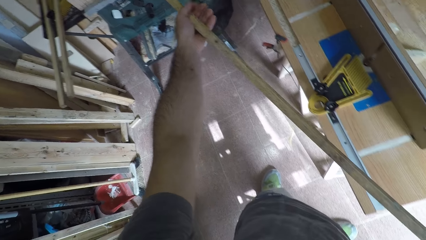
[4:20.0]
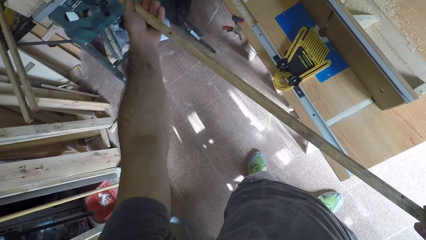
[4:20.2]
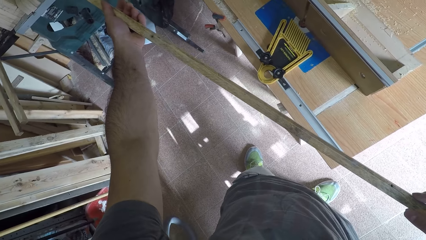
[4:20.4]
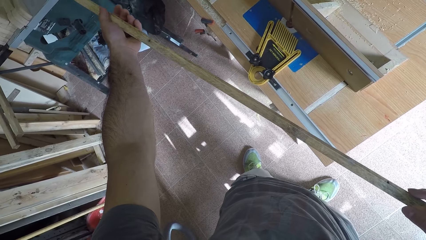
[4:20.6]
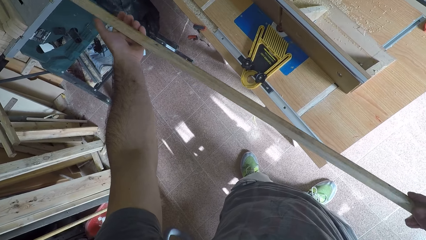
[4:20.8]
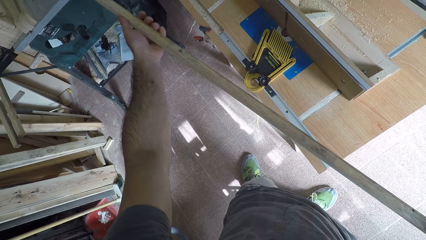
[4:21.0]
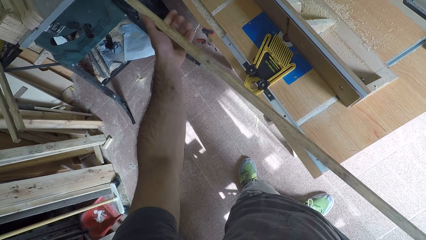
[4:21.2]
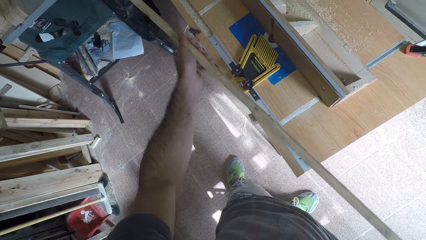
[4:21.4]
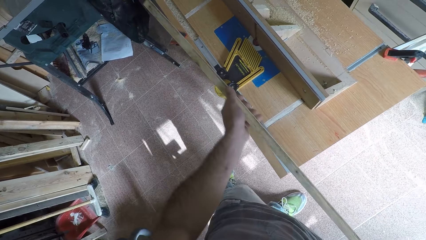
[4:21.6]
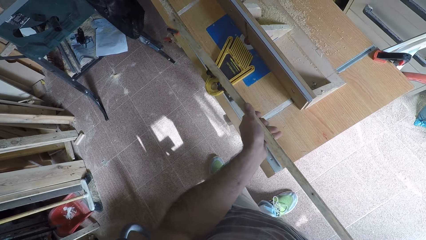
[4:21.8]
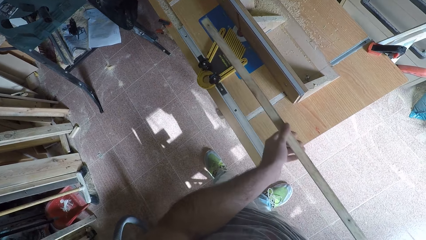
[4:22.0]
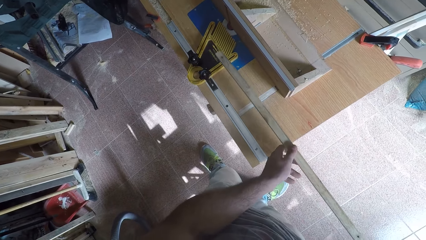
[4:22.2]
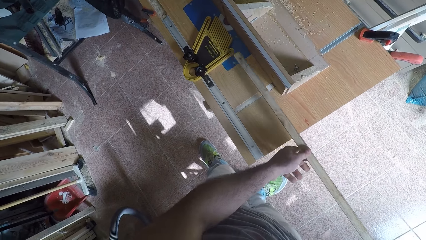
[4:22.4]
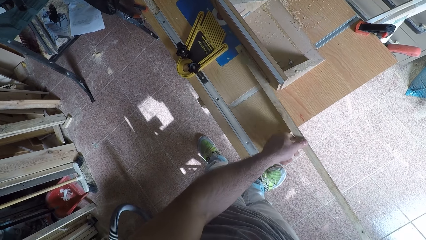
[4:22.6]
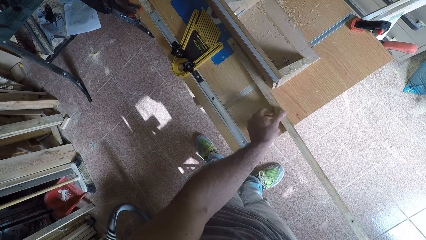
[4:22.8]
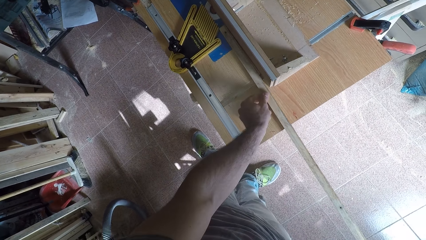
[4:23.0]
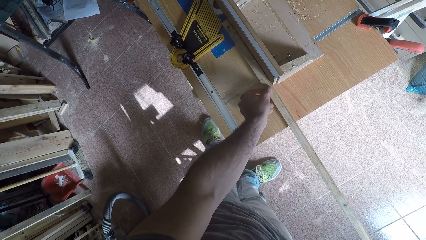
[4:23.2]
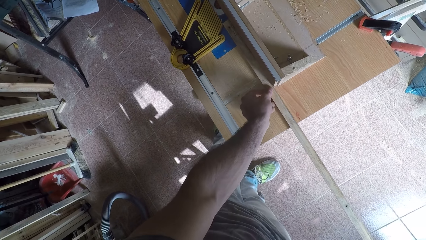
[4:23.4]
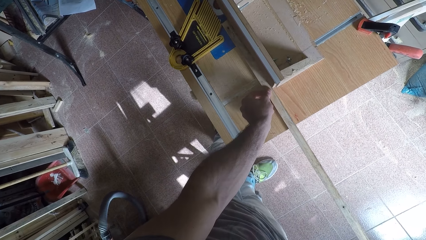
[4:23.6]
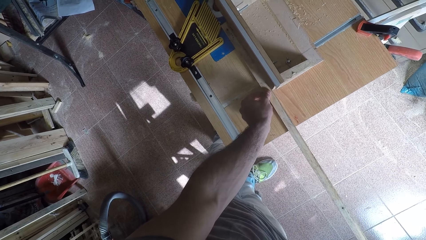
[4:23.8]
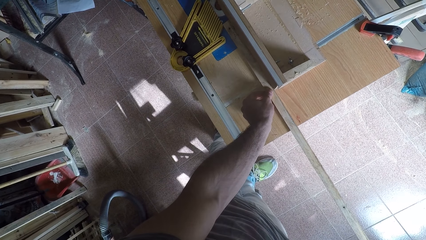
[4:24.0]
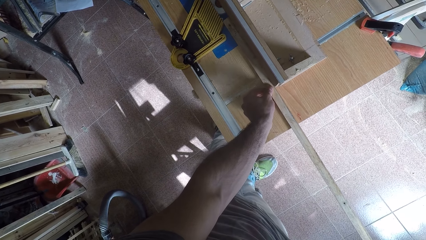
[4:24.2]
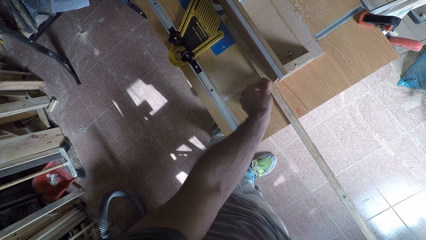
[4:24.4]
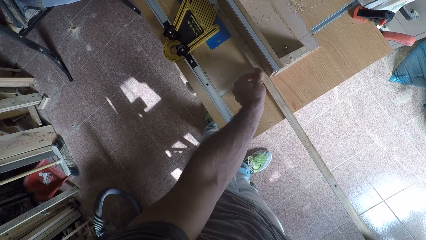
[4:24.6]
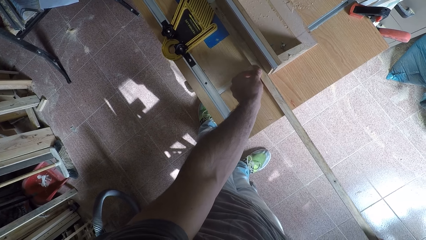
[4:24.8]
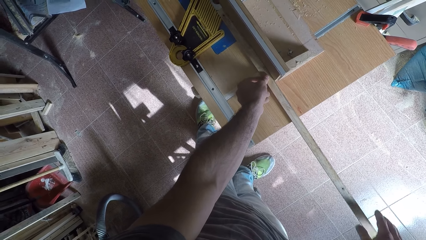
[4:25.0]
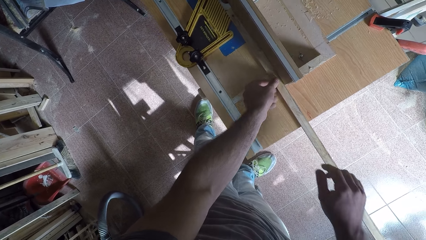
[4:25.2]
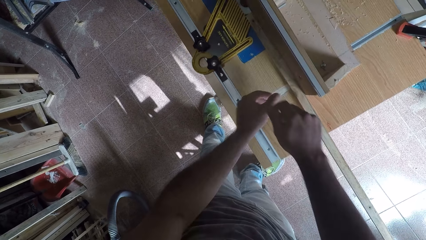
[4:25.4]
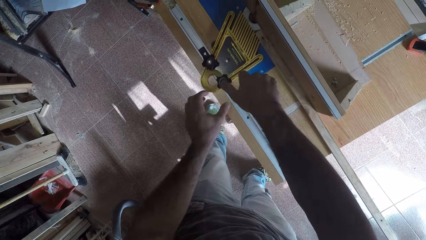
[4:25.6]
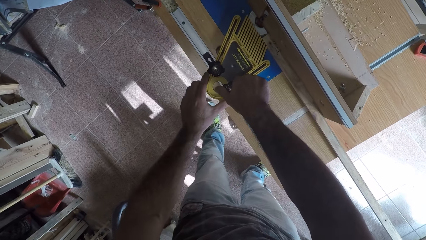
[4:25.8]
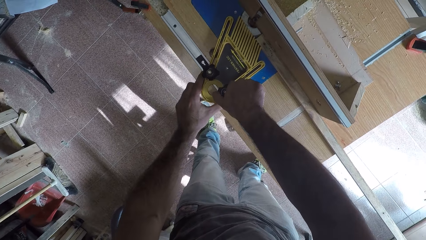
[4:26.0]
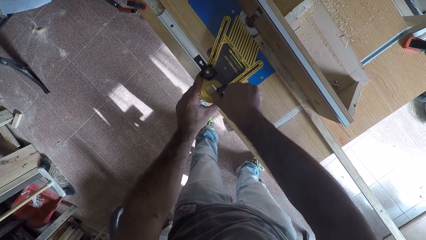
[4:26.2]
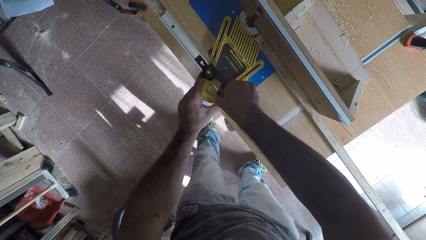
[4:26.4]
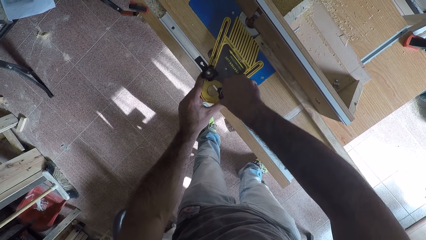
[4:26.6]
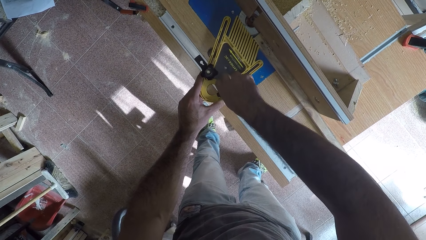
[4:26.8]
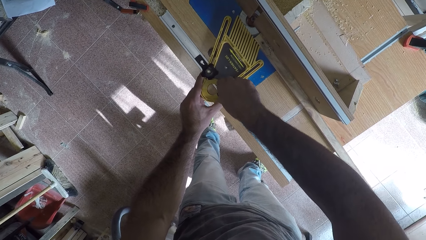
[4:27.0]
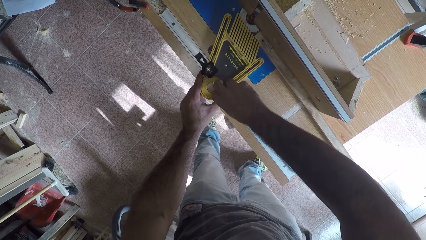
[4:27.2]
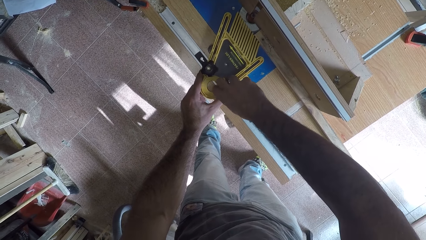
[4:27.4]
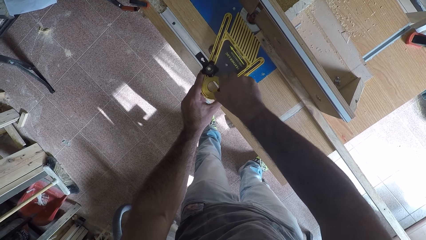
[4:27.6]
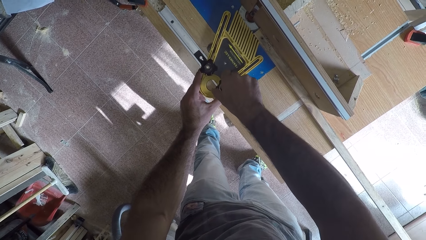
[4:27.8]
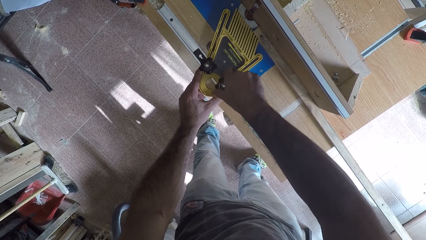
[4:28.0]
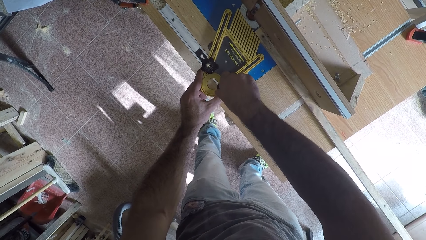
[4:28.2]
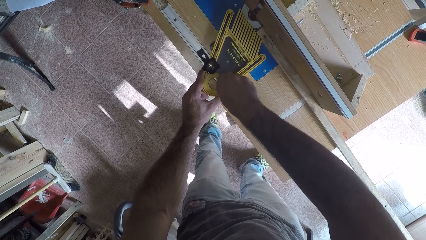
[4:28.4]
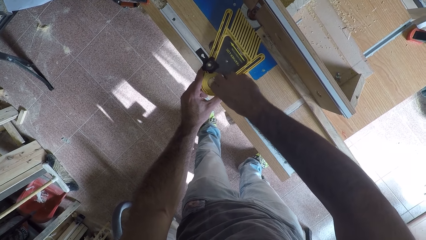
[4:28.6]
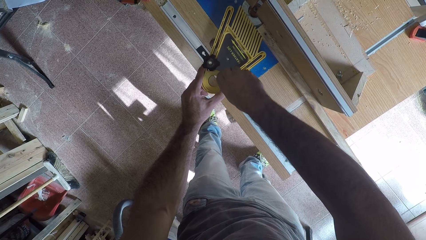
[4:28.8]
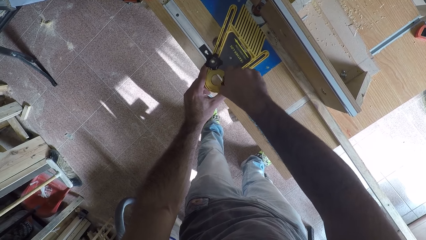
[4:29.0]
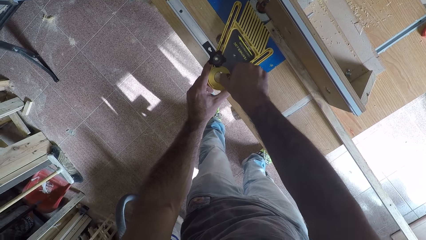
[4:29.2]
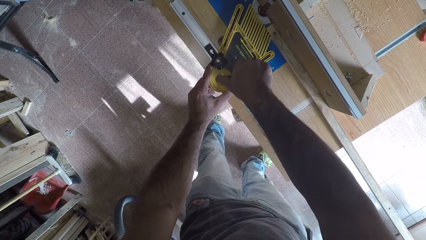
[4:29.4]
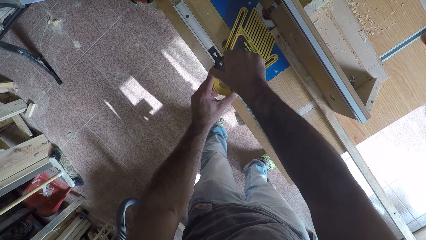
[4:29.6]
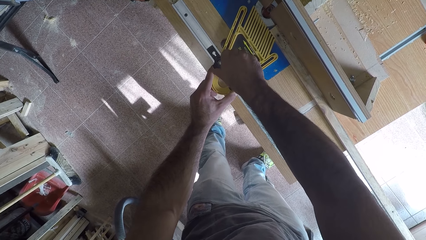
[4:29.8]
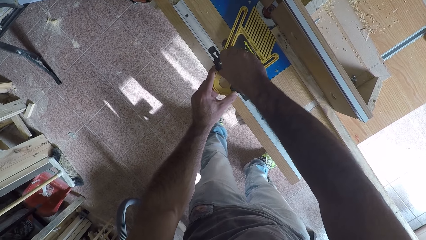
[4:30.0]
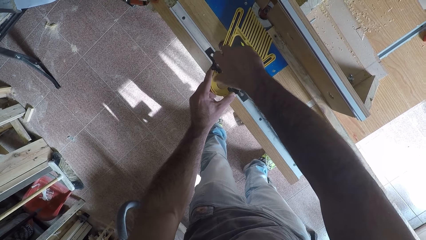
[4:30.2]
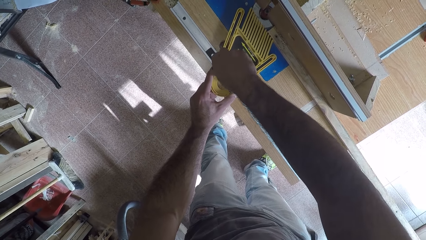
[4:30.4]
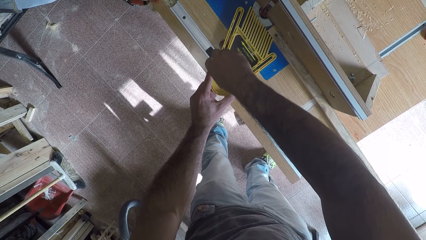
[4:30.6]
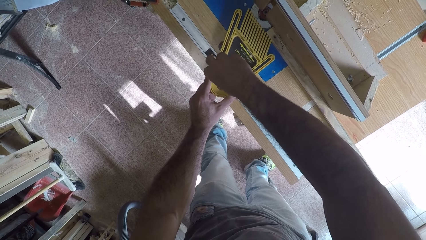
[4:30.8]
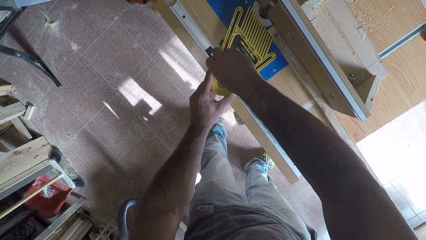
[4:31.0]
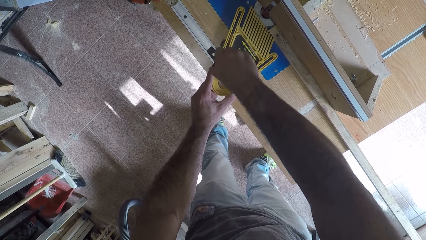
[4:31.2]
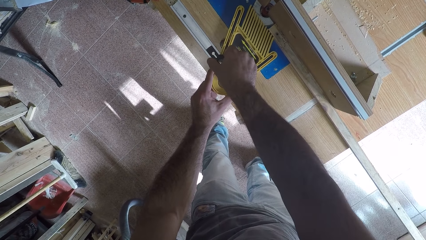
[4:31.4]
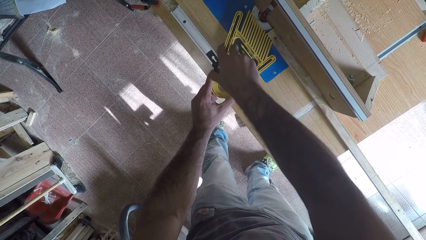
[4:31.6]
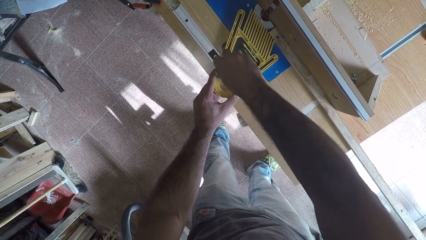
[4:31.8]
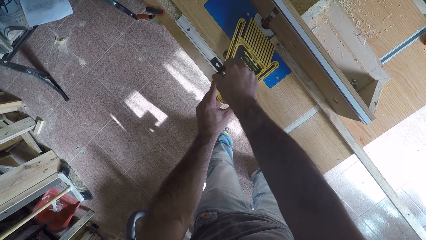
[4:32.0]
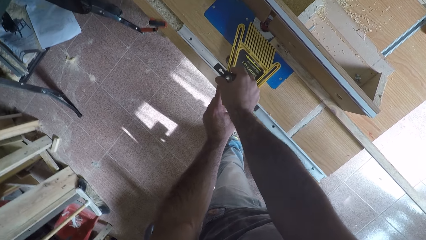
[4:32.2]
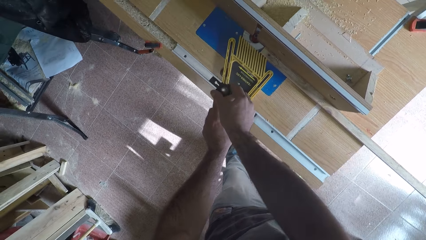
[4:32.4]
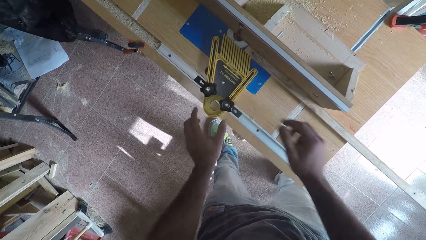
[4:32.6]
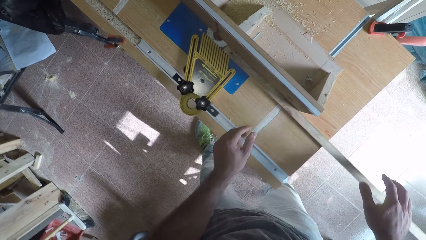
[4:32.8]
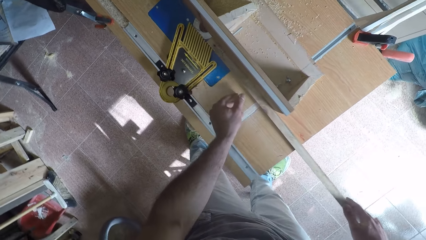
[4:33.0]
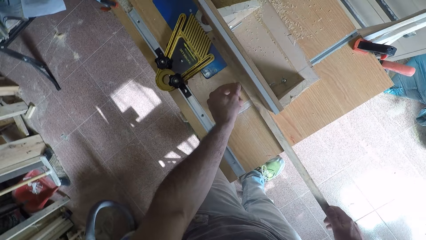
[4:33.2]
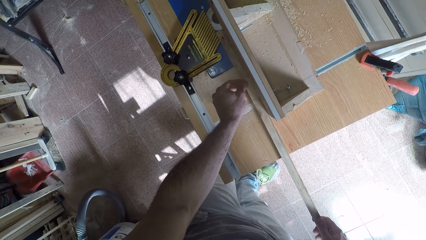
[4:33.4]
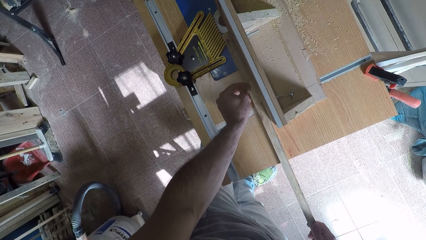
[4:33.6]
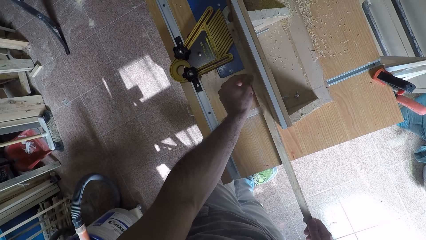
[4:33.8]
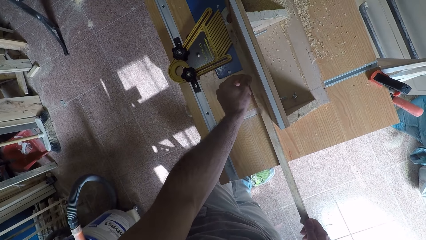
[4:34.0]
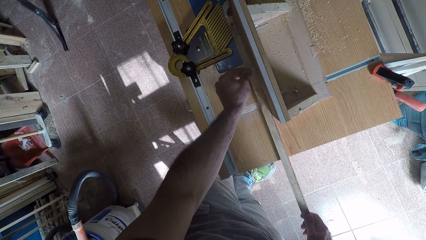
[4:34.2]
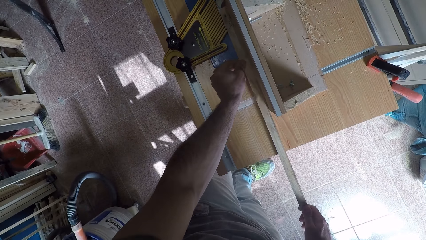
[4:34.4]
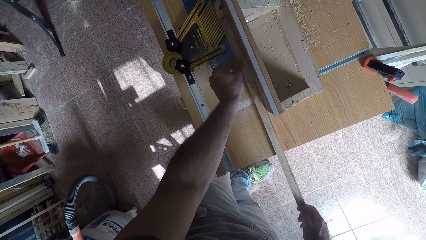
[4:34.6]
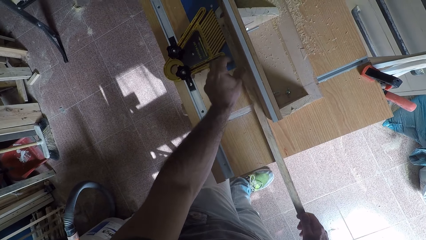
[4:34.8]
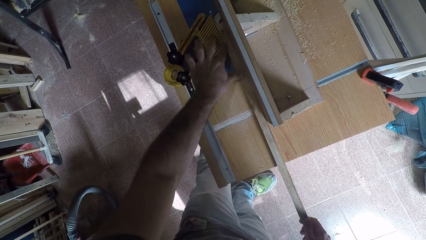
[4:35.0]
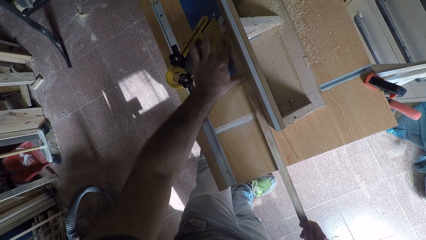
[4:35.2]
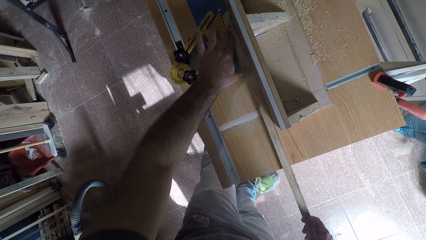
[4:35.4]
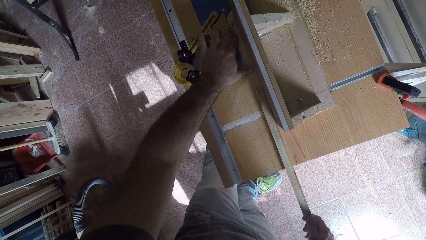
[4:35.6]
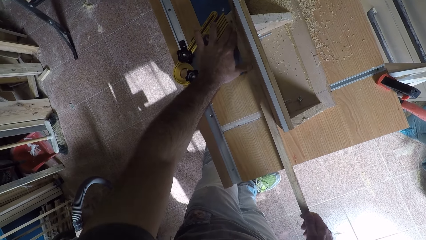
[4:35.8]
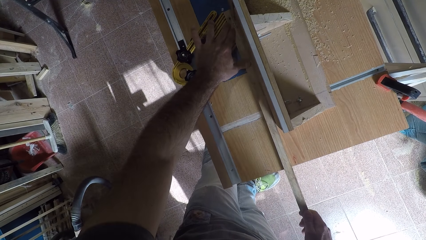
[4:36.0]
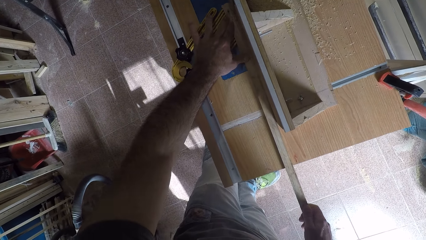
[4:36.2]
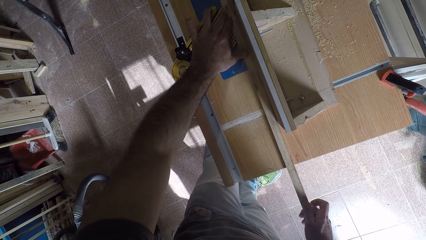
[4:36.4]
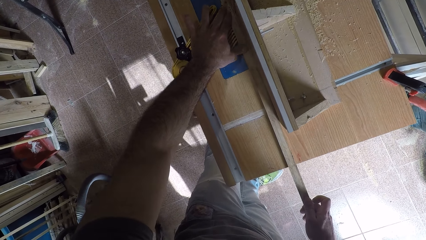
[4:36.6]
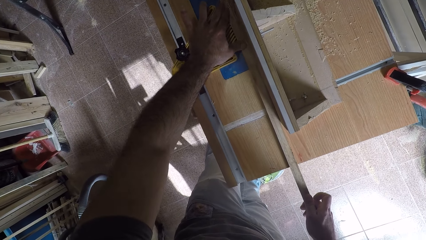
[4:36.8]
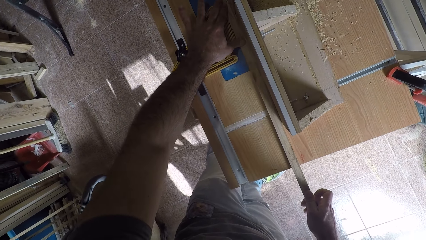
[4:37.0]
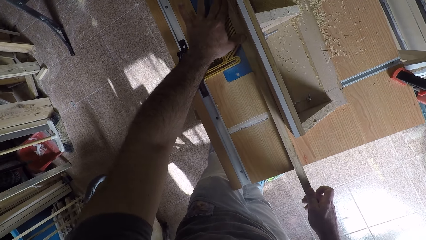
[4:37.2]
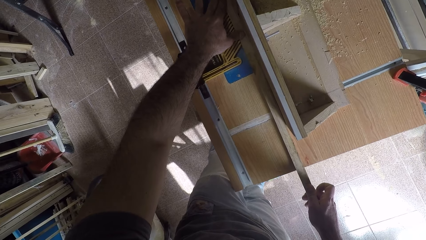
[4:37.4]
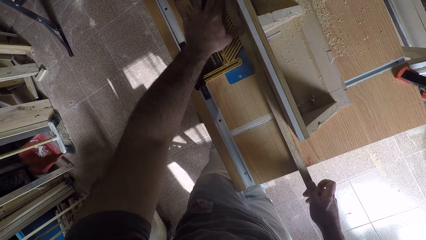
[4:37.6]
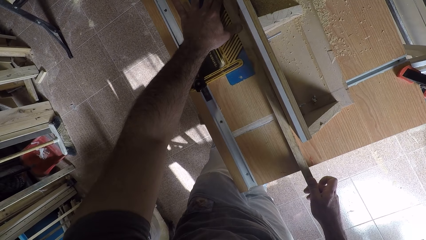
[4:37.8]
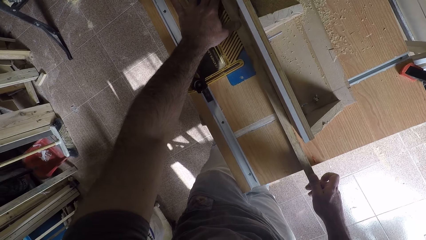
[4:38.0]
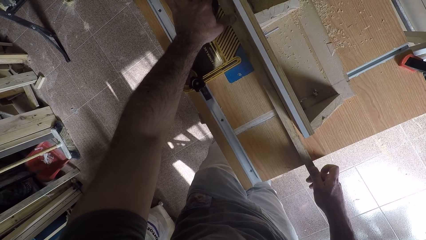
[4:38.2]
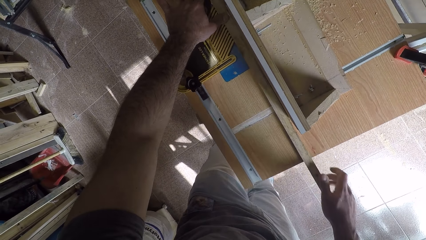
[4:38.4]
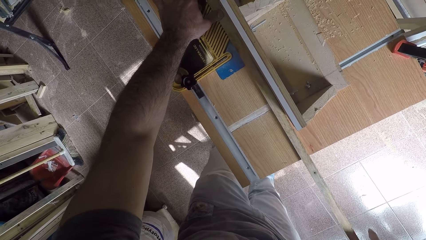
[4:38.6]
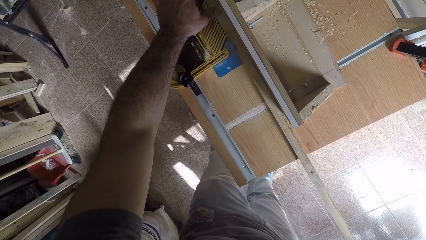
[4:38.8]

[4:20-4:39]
The camera wearer pushes the timber on the router table. They drop the second wood on the wood planer. They adjust the grip of the wood planer. They secure the feather board. They shave off the excess part of the second wood with the wood planer.
